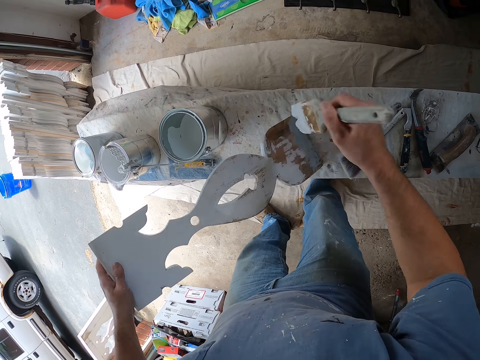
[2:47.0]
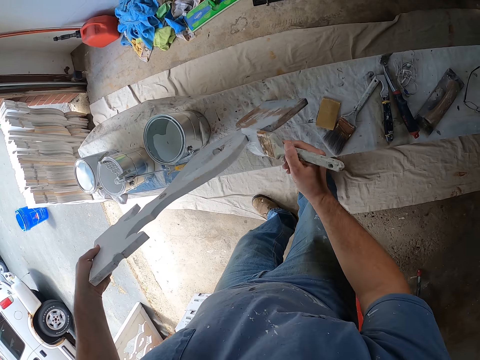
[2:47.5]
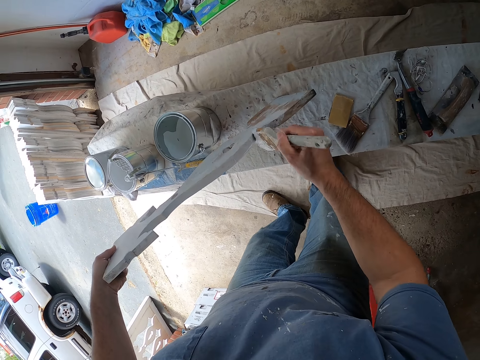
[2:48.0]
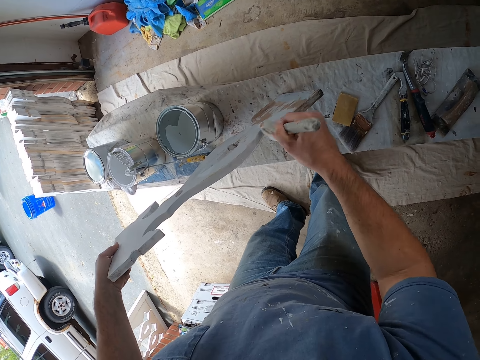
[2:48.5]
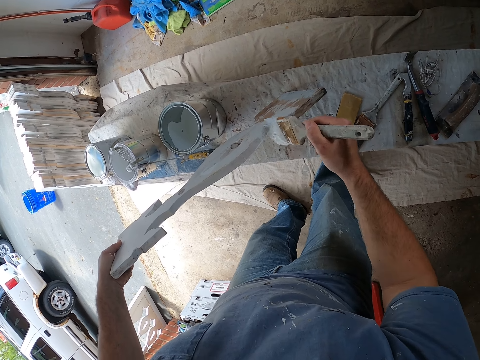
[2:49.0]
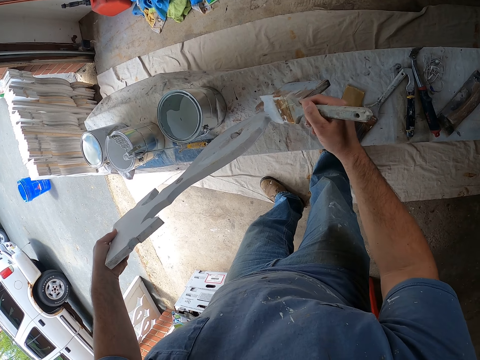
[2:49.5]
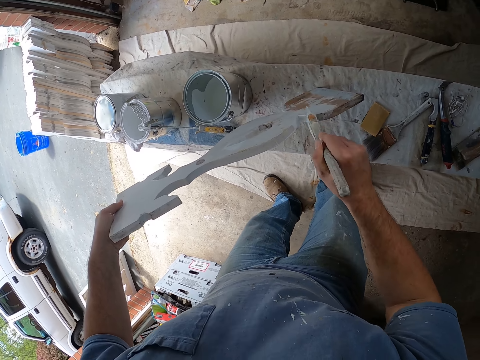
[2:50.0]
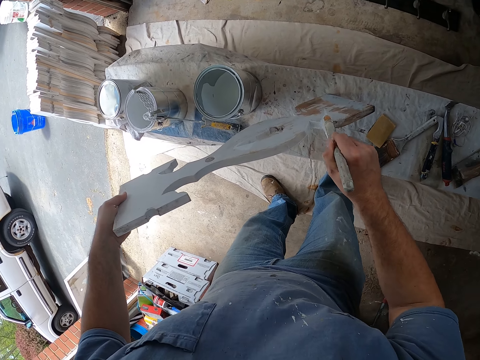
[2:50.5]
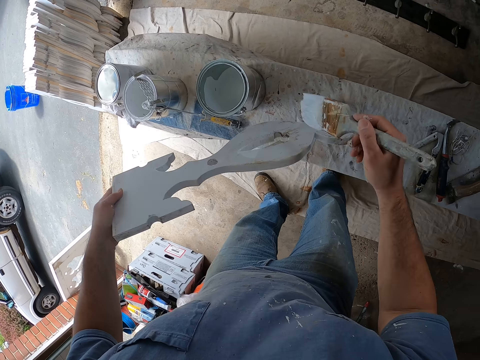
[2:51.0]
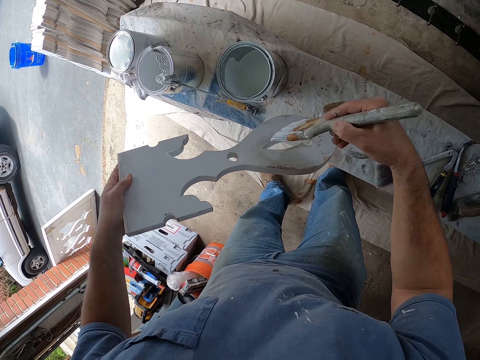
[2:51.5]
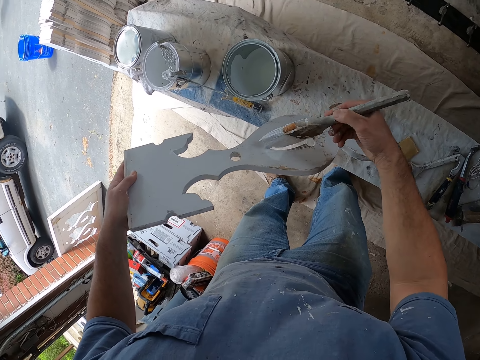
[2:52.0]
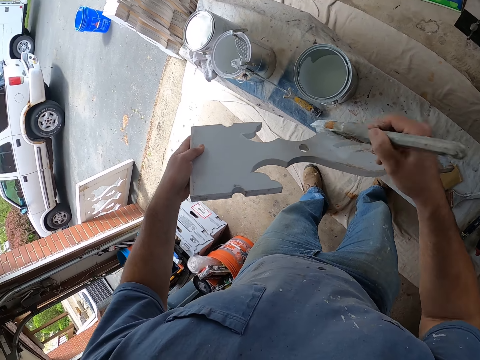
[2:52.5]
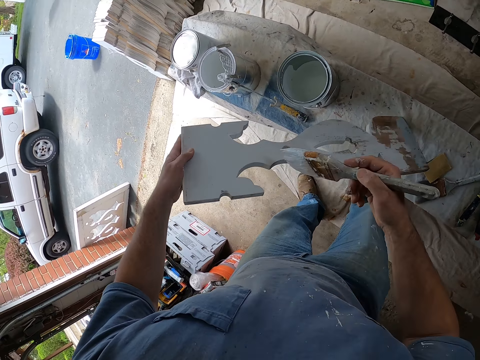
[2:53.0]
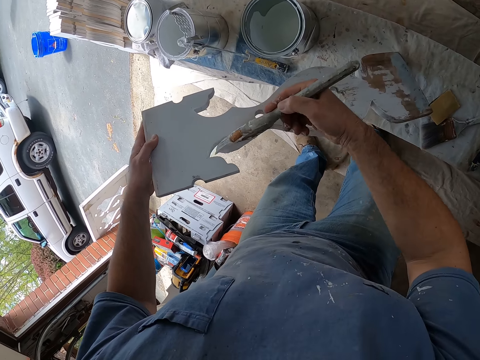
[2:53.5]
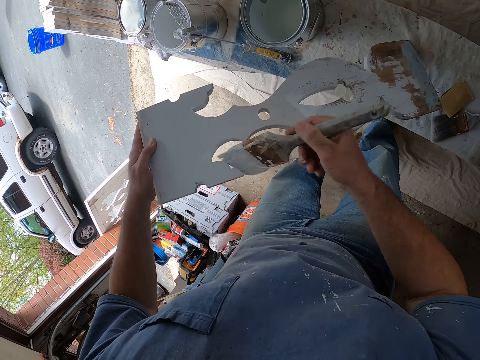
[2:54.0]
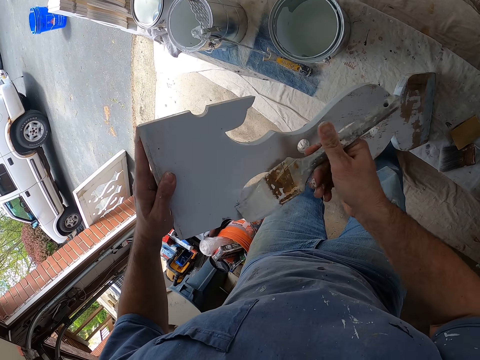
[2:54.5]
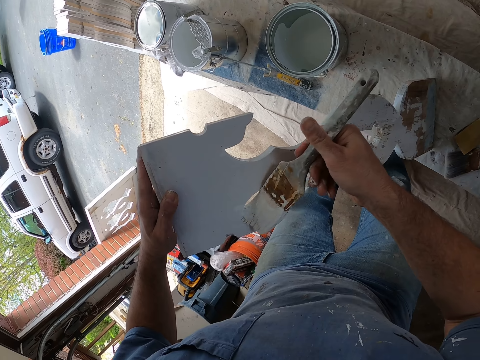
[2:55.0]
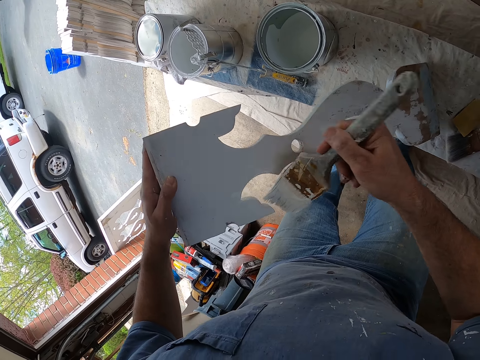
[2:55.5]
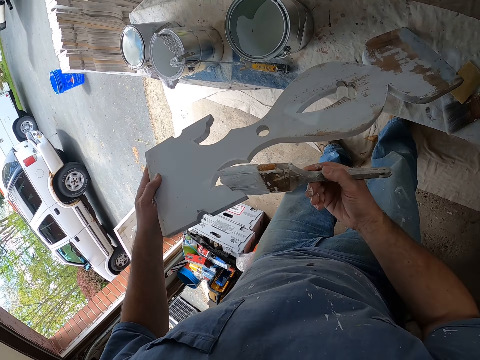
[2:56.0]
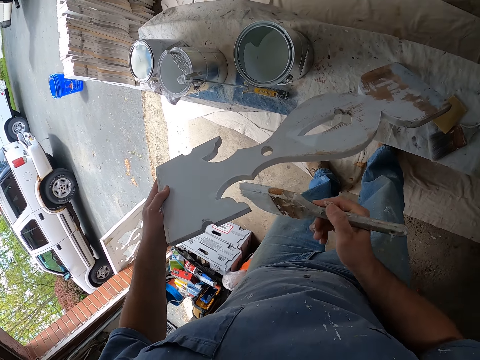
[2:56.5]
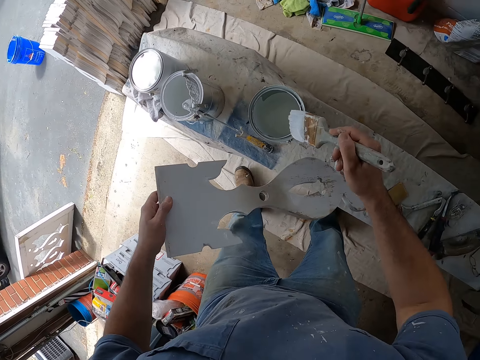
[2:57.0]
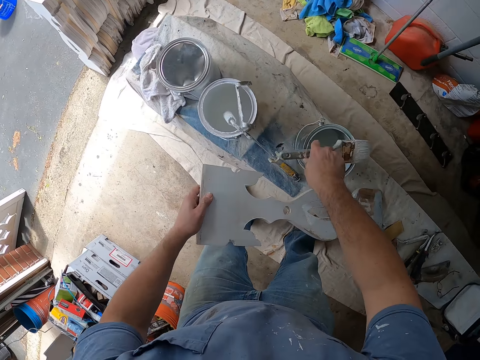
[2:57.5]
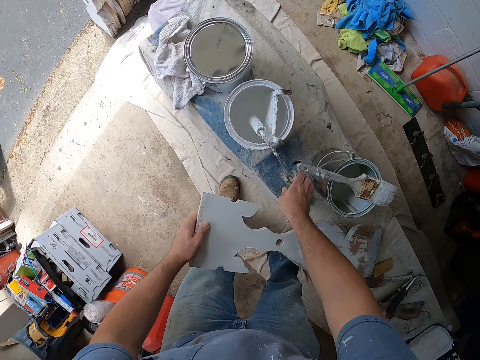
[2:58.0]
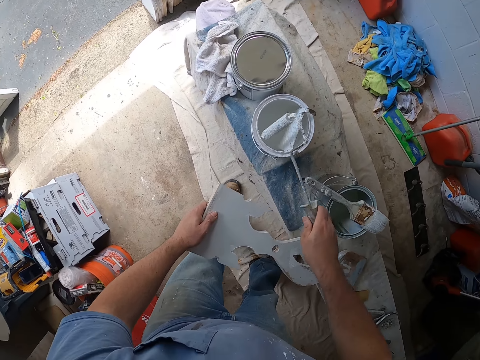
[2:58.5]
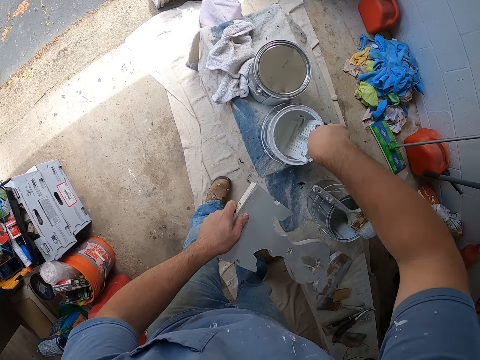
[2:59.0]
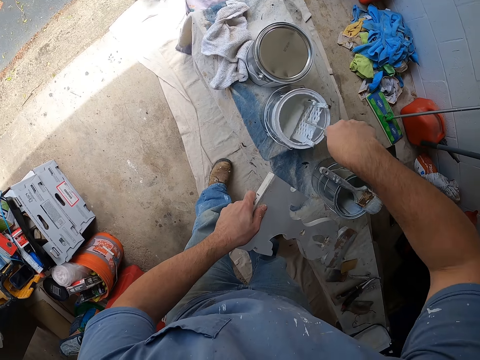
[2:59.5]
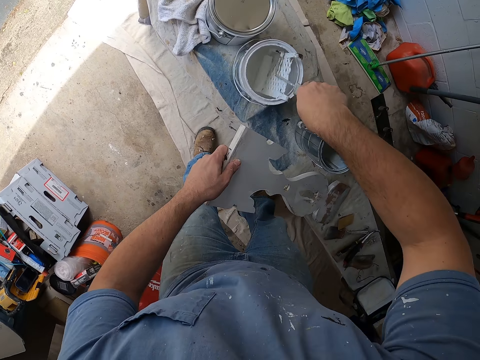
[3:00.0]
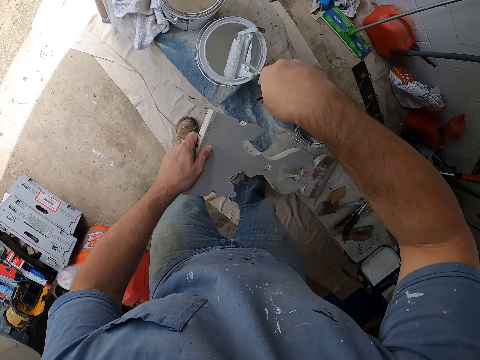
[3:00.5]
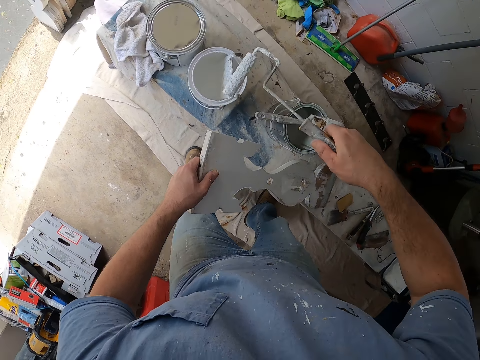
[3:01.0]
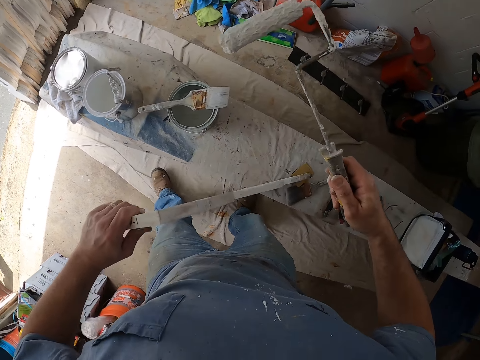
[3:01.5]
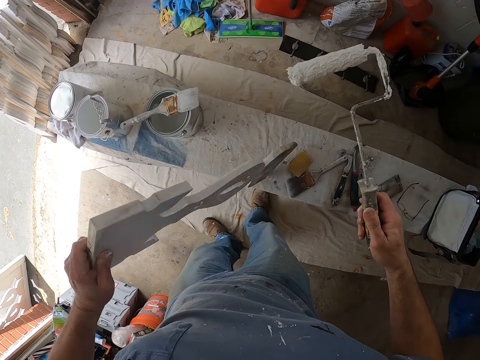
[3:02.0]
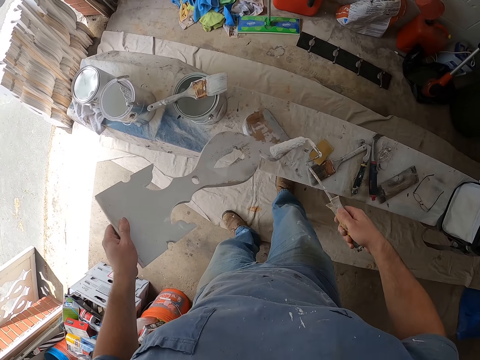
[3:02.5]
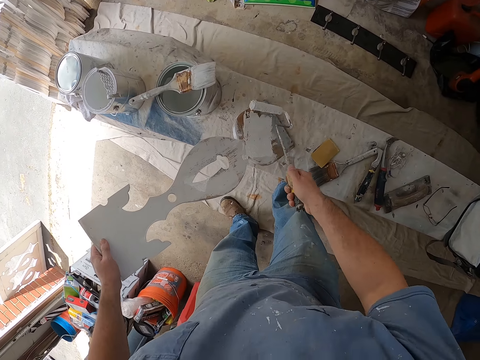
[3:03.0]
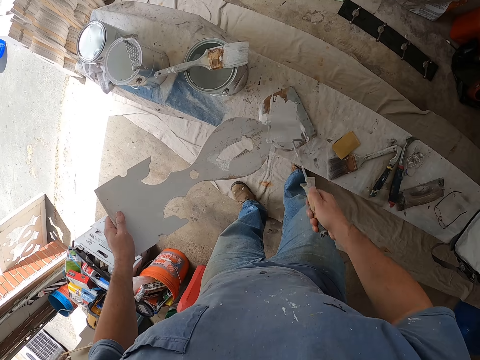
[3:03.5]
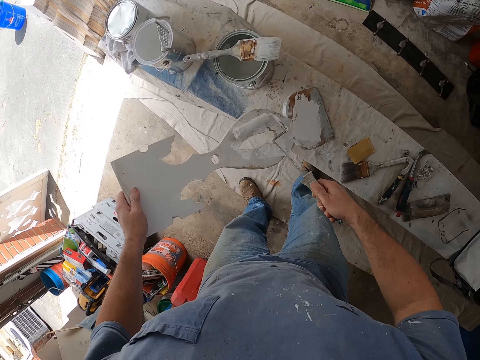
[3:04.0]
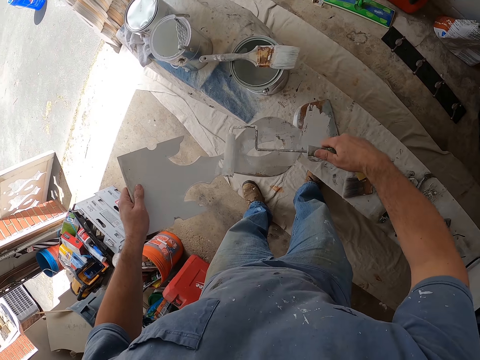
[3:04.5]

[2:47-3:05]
The camera wearer turns the wooden structure or frame. They slightly turn the wooden structure. They drop the paint brush on the paint container. They pick a roller brush and roll the roller brush on the painting tray. They lift the roller brush from the wooden structure and turn the wooden structure. They paint the wooden frame with the paint roller.

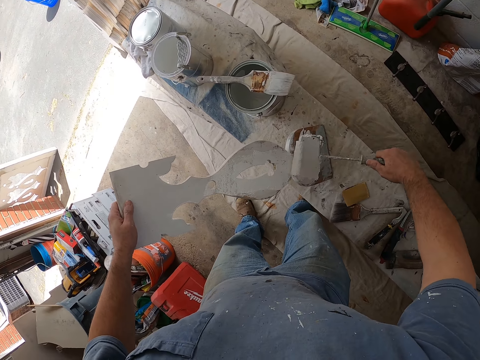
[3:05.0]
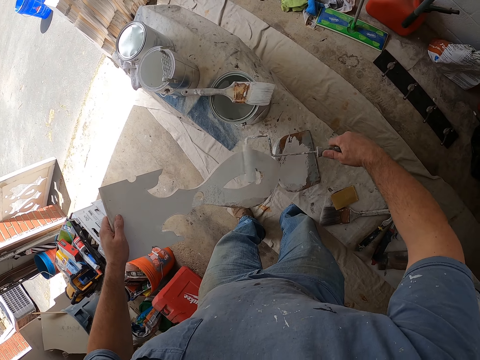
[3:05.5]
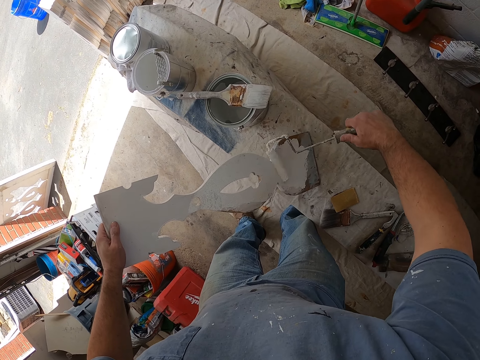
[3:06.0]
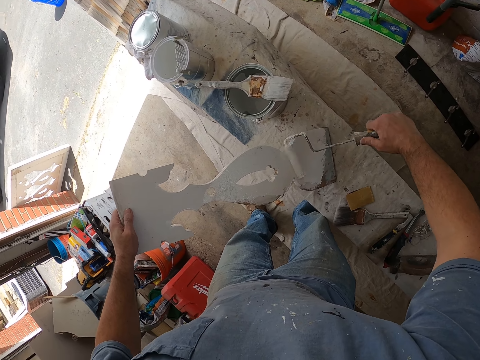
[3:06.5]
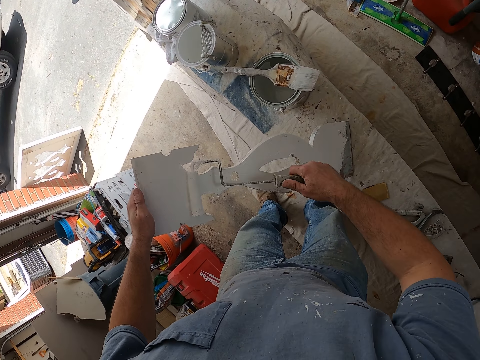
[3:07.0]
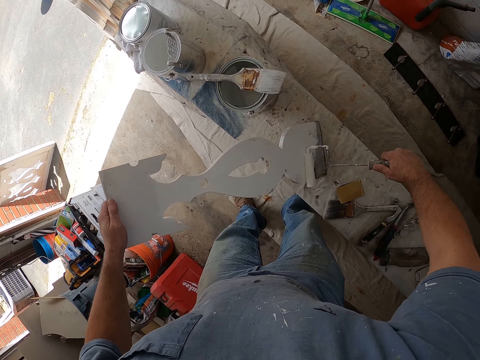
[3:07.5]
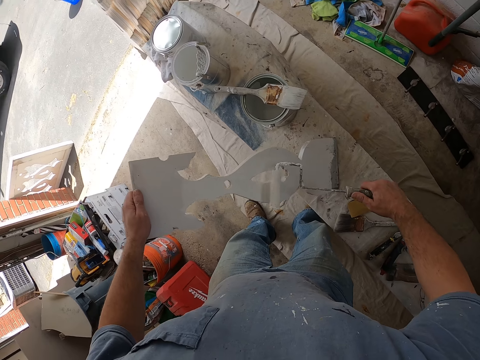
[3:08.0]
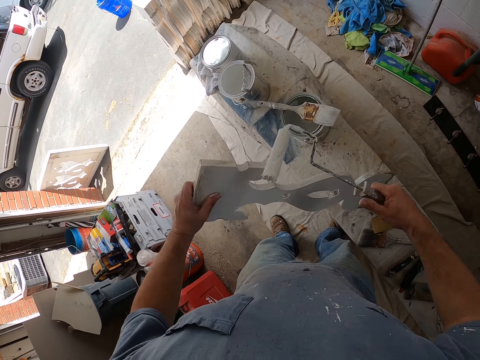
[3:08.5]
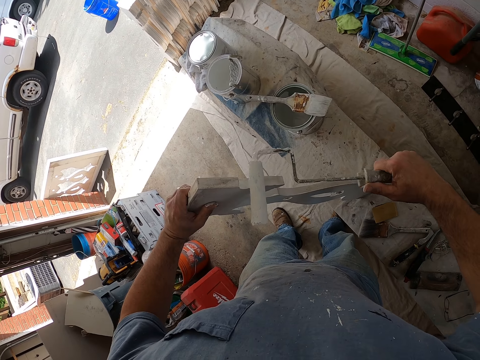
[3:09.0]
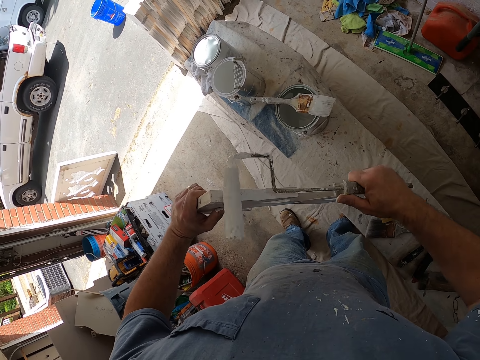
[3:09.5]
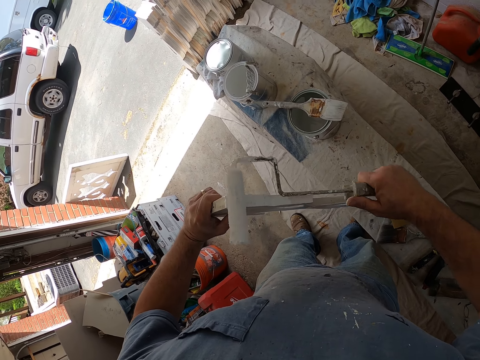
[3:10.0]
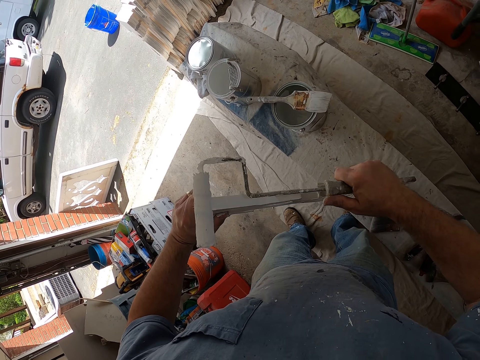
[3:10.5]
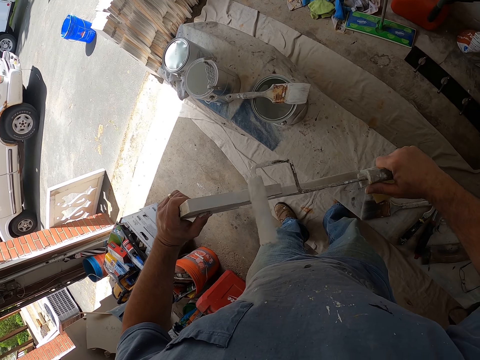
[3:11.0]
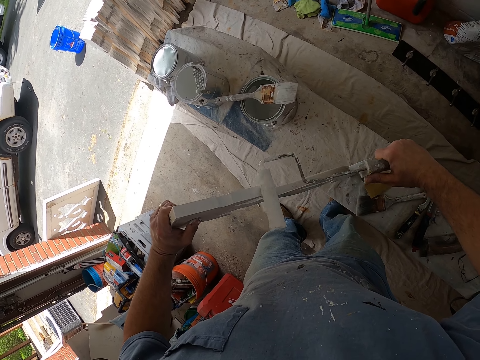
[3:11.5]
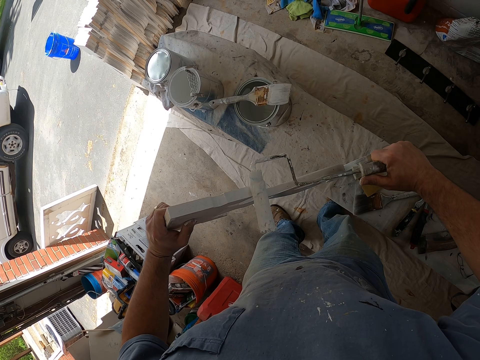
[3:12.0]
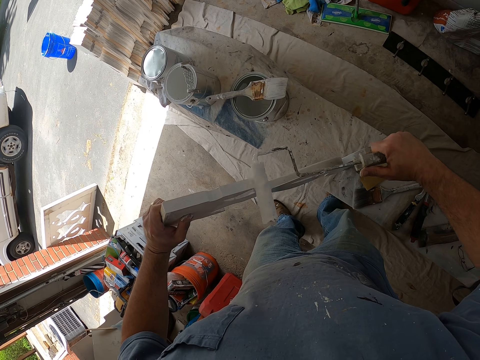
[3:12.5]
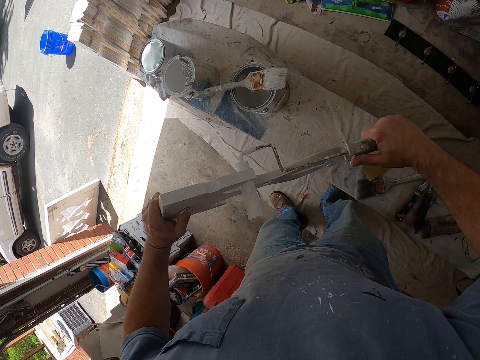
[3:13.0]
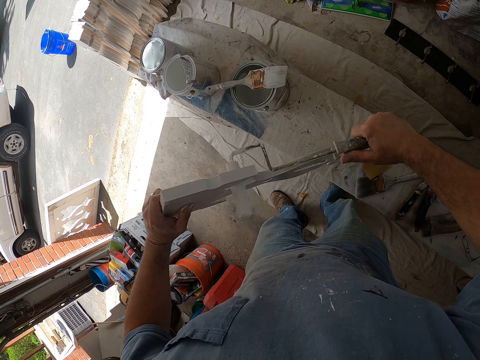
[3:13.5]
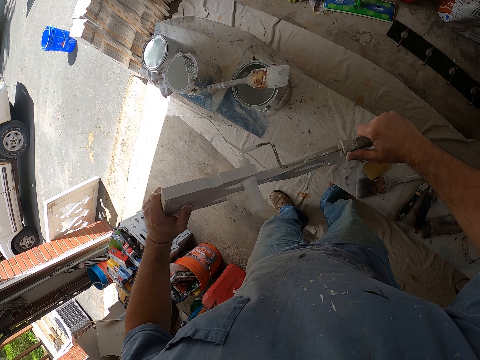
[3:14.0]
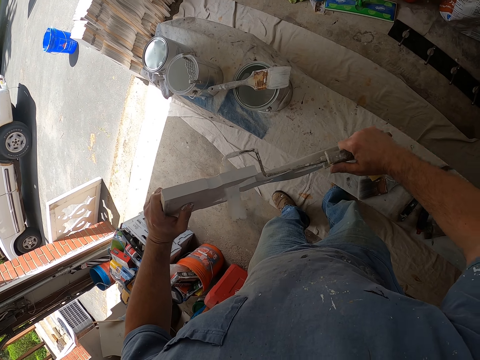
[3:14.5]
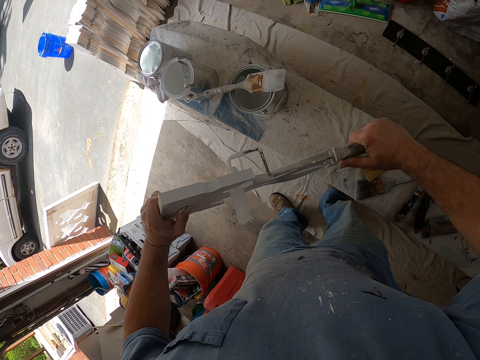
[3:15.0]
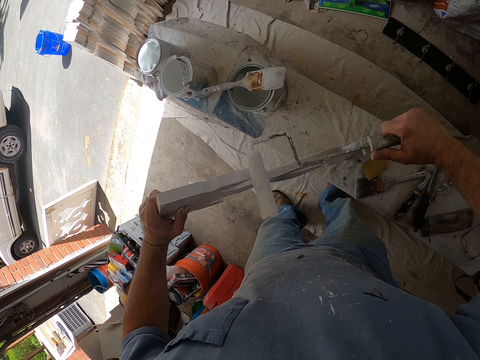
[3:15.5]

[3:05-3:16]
The camera wearer turns the wooden structure. They paint the wooden structure.
